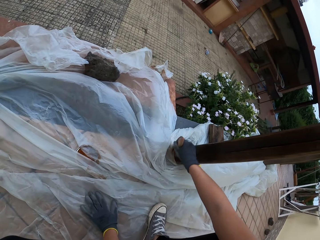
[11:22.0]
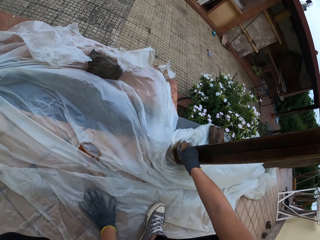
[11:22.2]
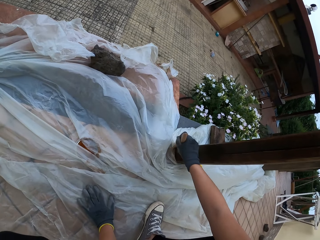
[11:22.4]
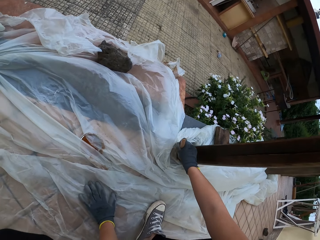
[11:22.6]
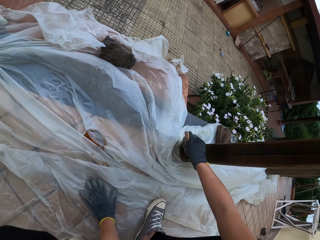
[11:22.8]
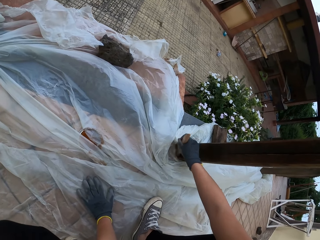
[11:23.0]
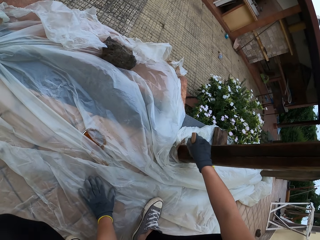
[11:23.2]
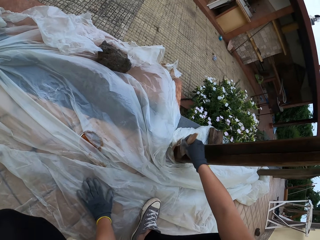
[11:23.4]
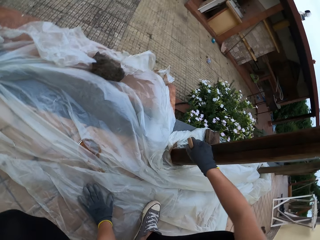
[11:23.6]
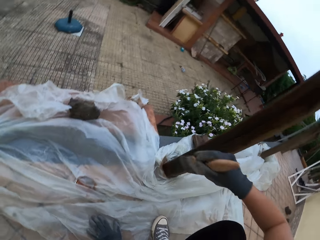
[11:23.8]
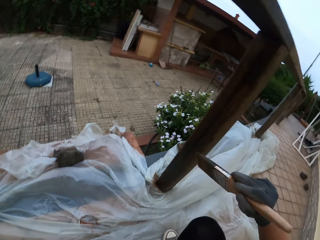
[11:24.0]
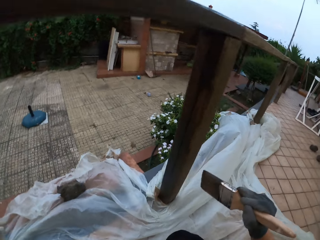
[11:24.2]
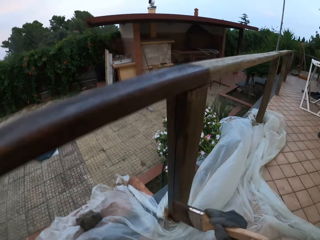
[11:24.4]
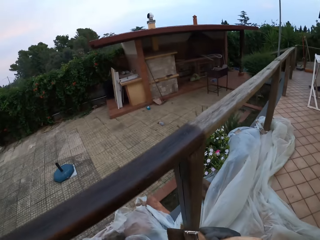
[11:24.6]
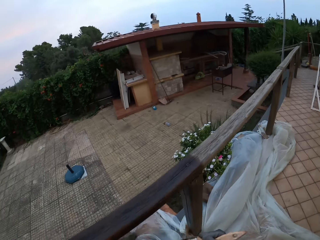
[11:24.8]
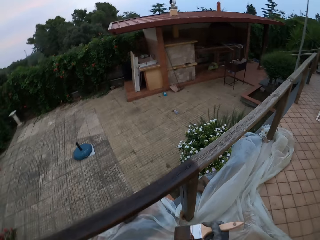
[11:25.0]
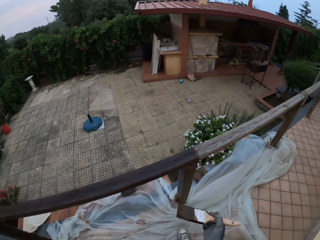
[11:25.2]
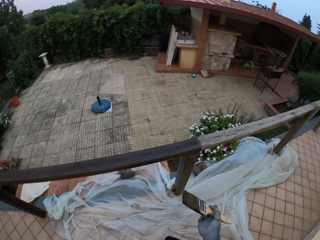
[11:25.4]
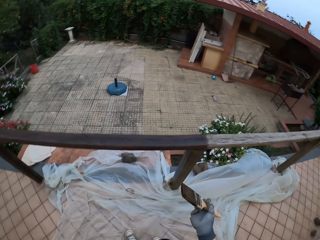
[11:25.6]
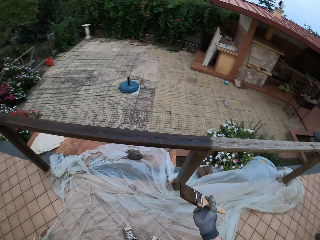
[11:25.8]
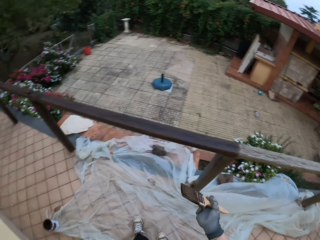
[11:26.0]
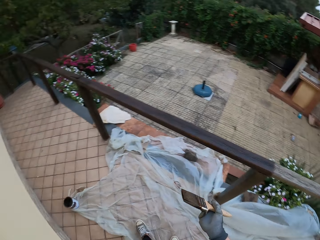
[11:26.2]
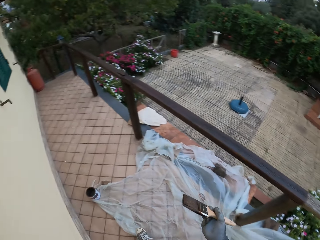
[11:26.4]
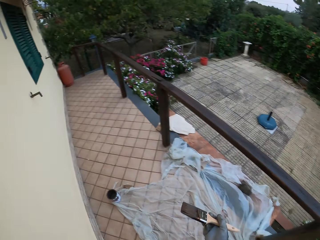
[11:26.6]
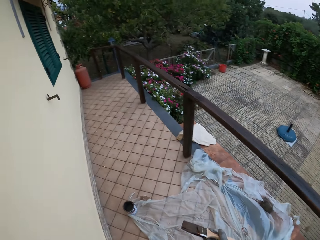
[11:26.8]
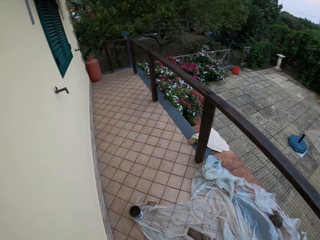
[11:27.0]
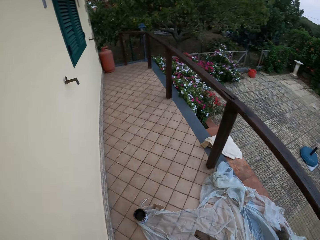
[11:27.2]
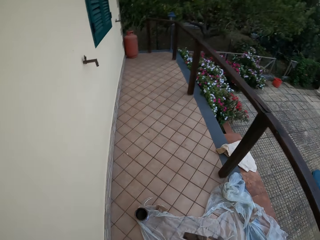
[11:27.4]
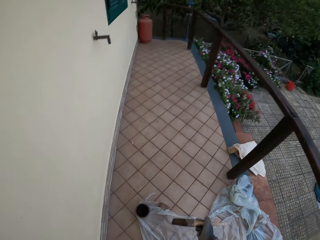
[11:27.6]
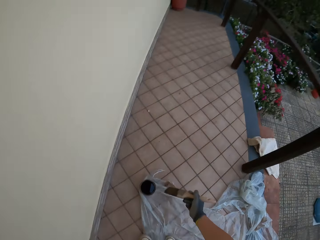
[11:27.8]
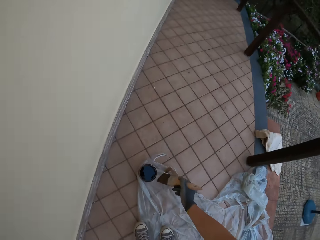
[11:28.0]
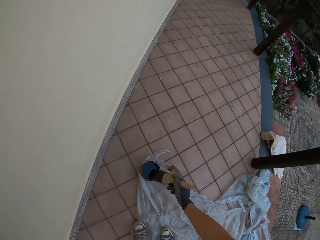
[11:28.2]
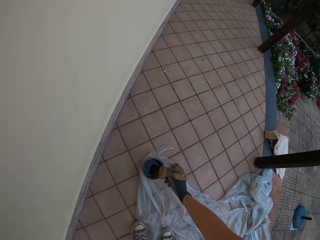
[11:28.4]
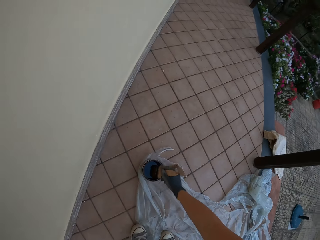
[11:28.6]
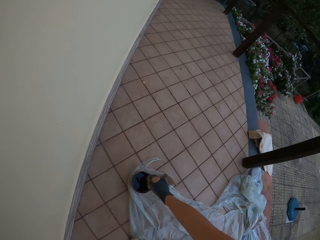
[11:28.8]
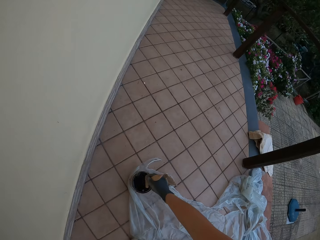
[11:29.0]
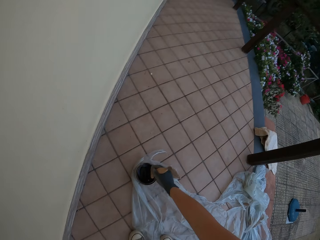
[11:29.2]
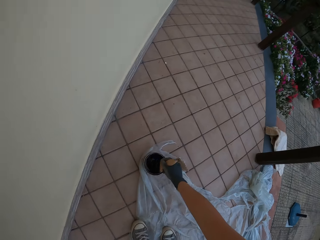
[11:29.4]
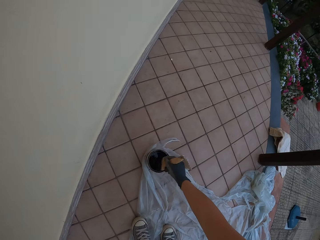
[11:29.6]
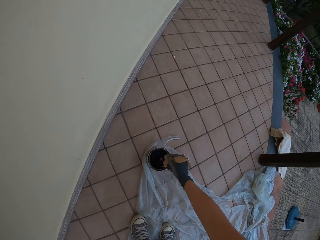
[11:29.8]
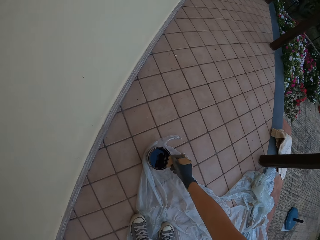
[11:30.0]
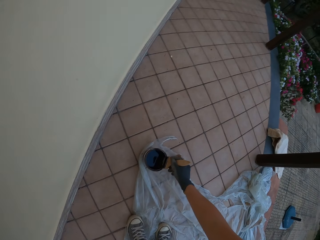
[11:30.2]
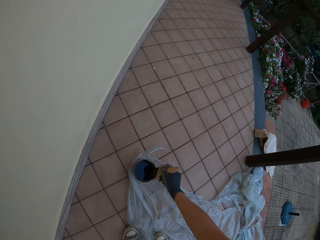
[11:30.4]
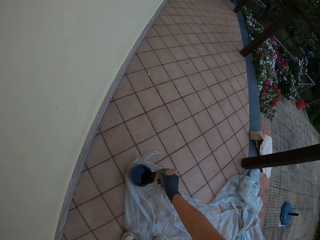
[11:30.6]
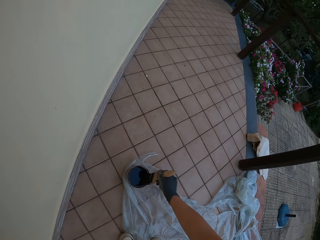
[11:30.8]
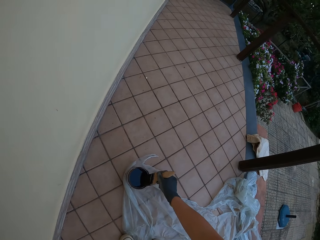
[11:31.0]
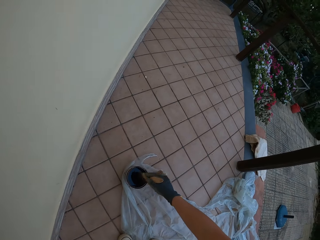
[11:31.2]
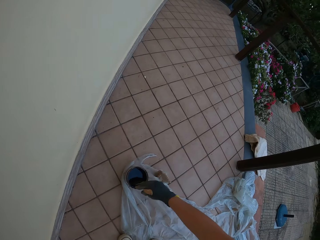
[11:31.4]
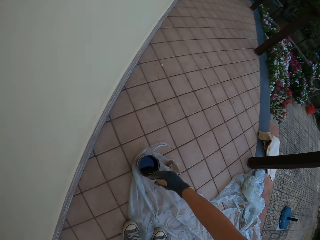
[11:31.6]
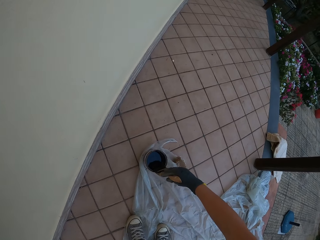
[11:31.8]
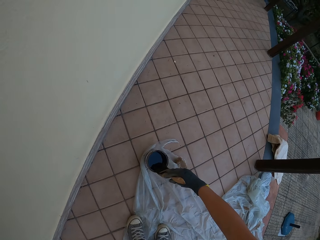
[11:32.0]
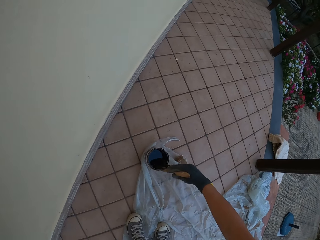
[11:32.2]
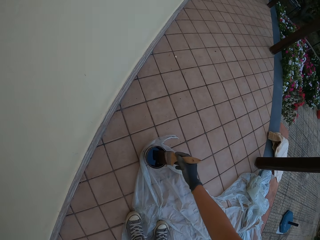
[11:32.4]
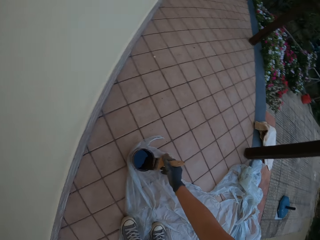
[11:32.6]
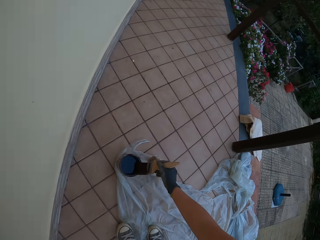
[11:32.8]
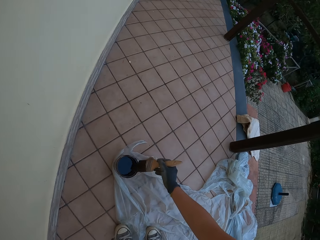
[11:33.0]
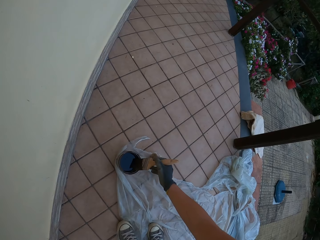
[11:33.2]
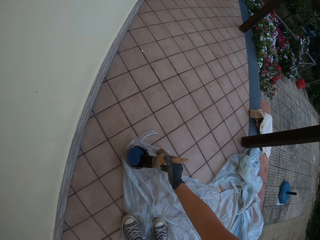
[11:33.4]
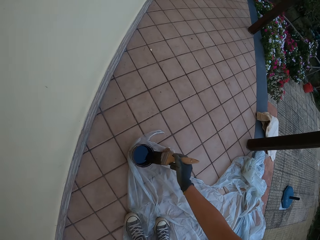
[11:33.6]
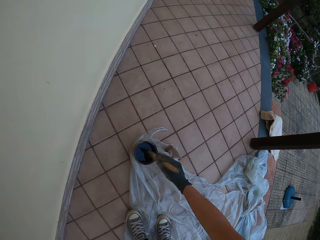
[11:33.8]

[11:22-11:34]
The camera wearer looks around the compound. He walks towards the paint bucket on the floor. He dips the paintbrush in his gloved right hand into the paint in the paint bucket on the floor. He stirs the wood paint with the paintbrush. He wipes the paintbrush on the wood paint can. He drains the paint on the paintbrush in his gloved right hand at the edge of the paint bucket on the floor.

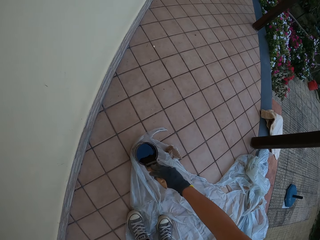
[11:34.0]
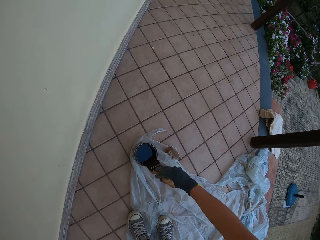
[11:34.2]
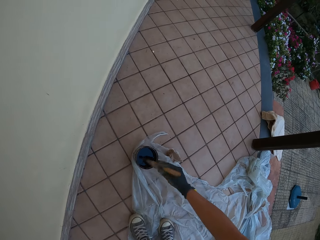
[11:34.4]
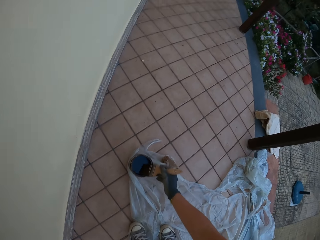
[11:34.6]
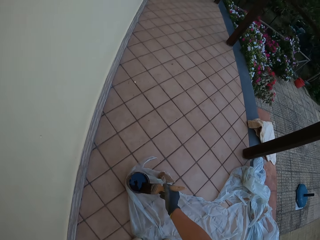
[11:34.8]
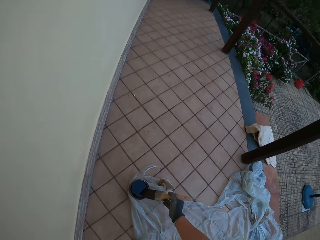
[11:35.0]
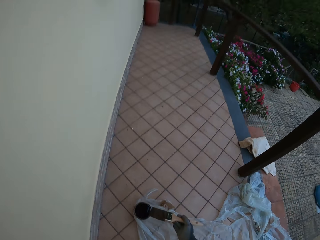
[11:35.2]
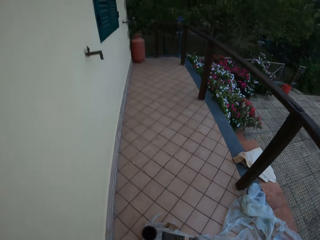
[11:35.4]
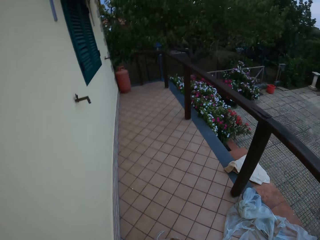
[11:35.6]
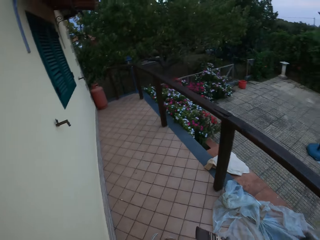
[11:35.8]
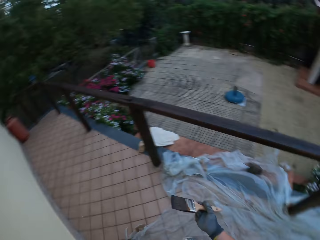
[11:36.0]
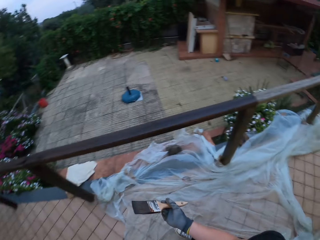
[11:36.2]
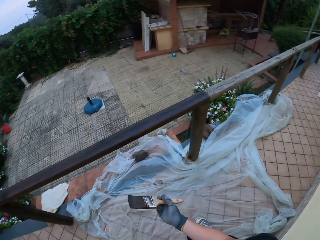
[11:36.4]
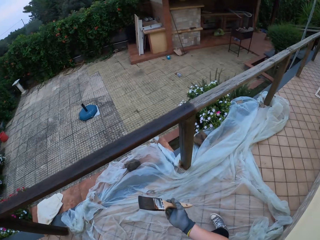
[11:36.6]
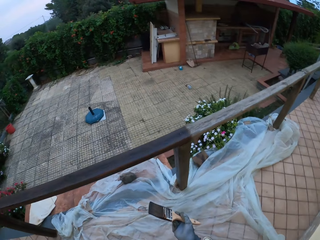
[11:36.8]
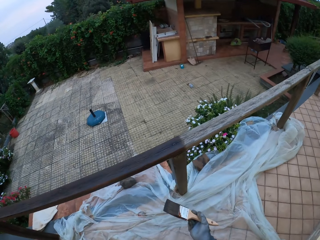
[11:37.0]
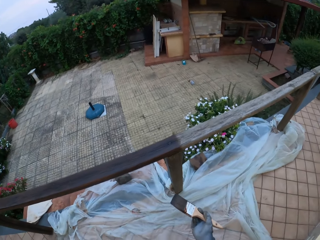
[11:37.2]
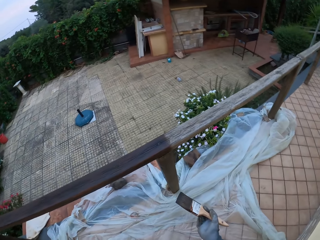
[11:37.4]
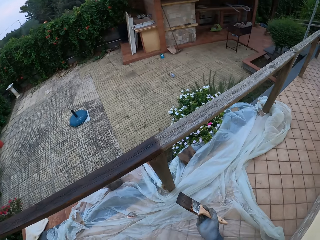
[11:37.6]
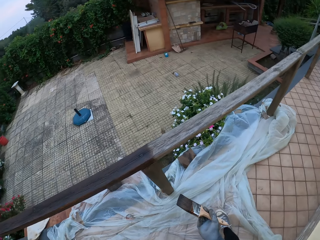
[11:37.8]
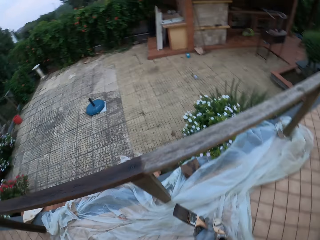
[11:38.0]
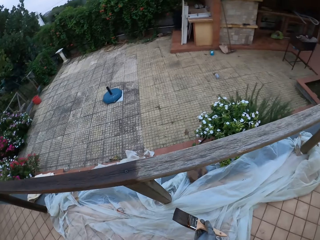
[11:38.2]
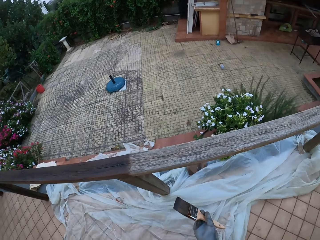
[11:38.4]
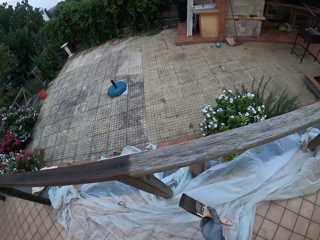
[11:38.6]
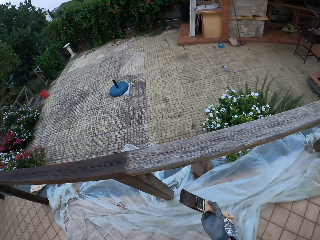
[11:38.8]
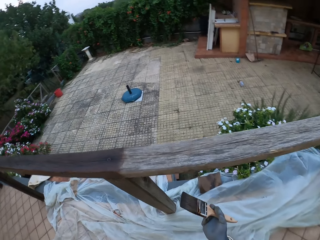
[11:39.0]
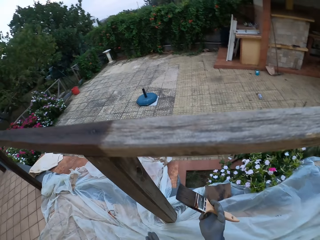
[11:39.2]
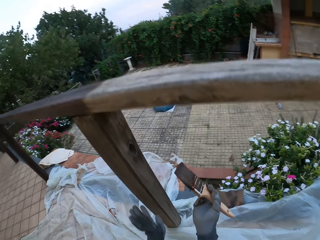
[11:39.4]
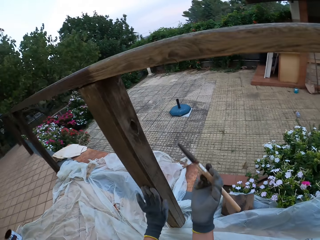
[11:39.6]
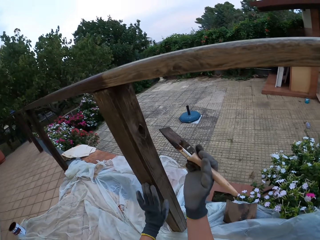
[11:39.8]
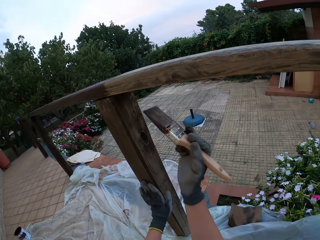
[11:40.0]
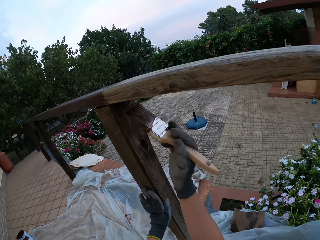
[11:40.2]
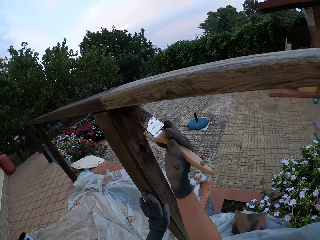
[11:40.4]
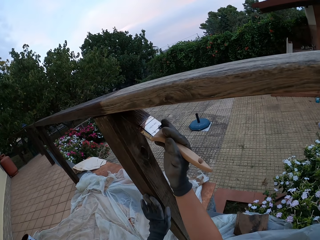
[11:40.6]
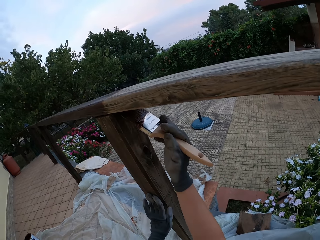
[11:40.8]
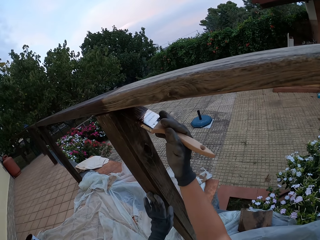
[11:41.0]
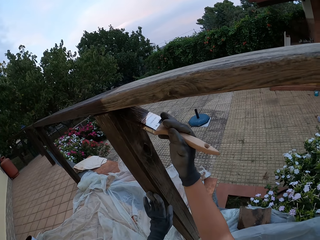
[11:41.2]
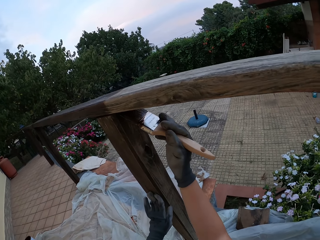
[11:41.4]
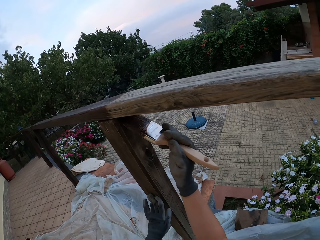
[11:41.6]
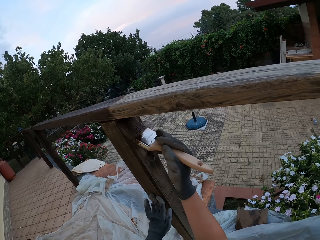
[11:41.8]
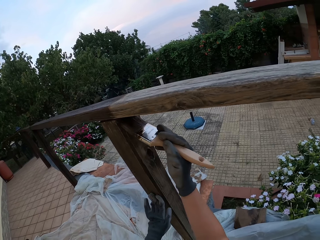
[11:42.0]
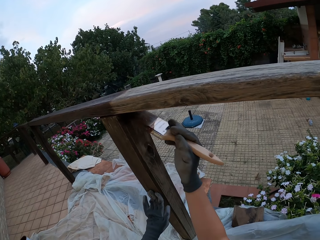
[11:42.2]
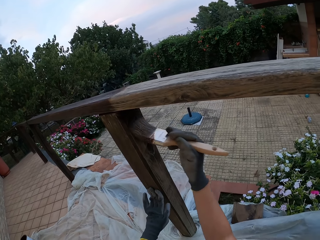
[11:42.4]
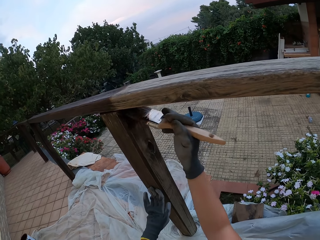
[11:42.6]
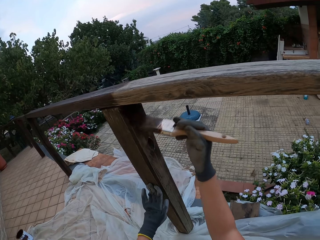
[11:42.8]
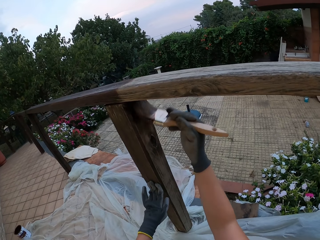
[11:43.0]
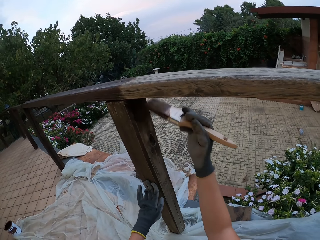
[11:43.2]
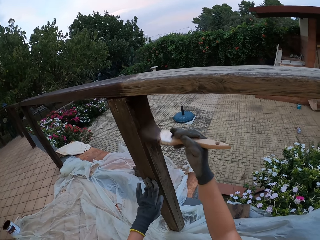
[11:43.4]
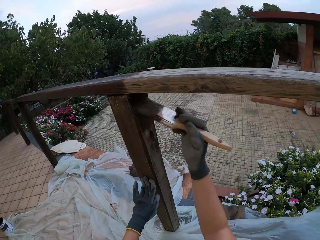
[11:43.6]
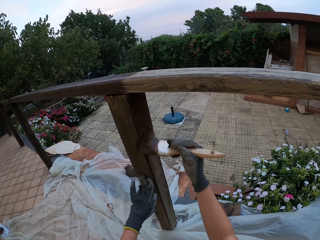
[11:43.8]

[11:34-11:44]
The camera wearer looks around the compound. He walks towards the wooden rail fence. He places his gloved left hand on the wooden rail baluster. He paints the wooden rail baluster with the paintbrush in his gloved right hand.
